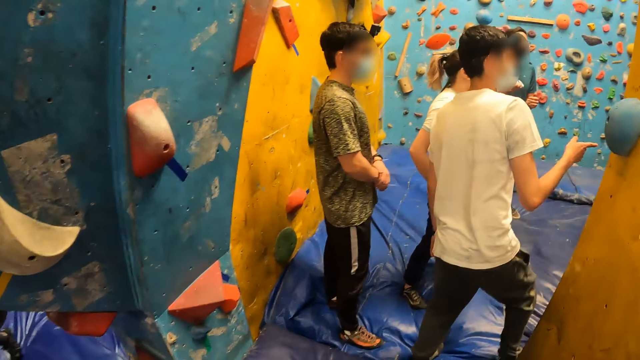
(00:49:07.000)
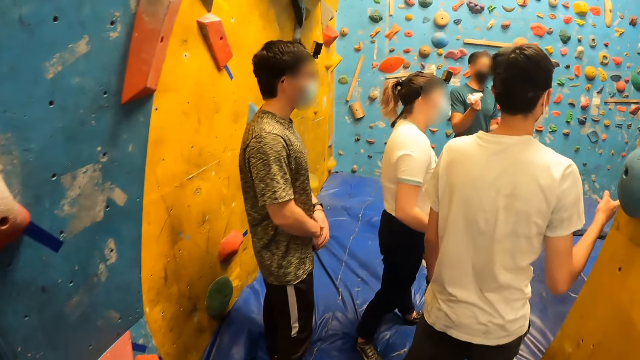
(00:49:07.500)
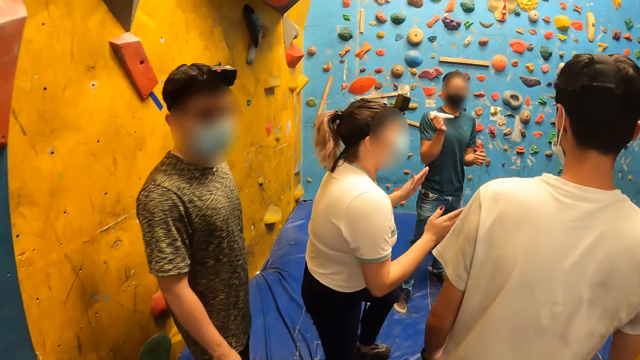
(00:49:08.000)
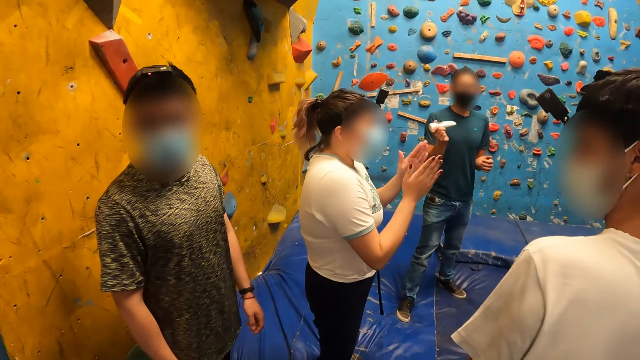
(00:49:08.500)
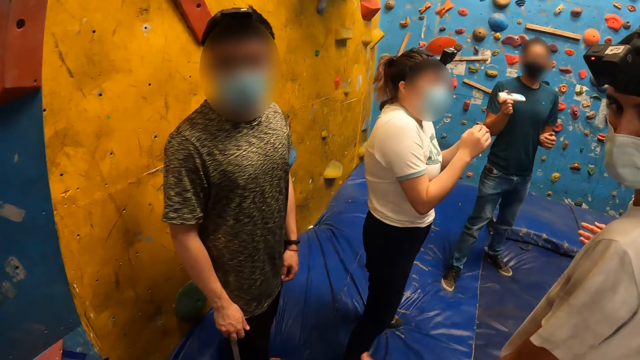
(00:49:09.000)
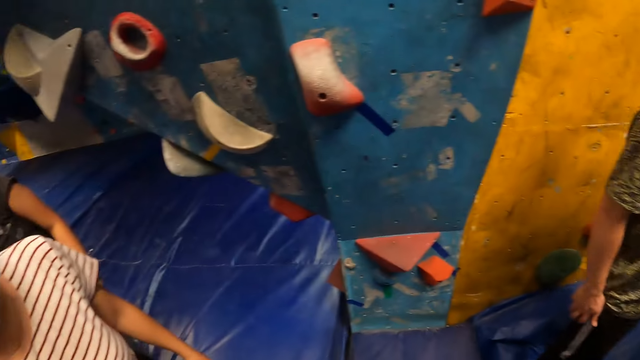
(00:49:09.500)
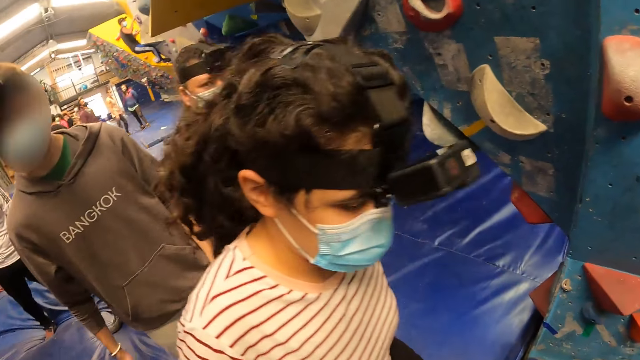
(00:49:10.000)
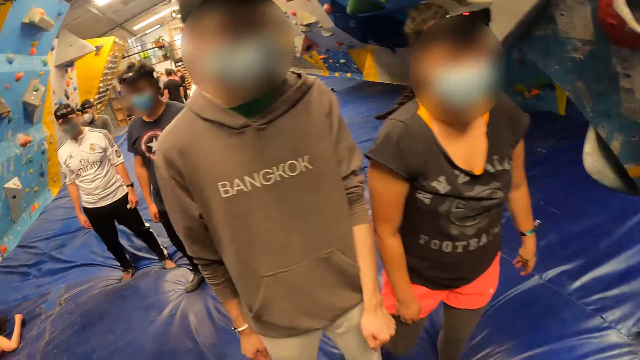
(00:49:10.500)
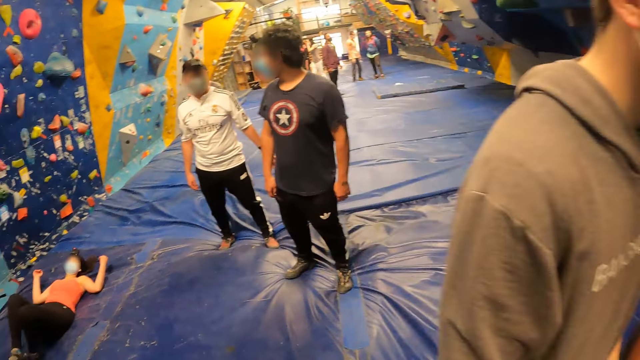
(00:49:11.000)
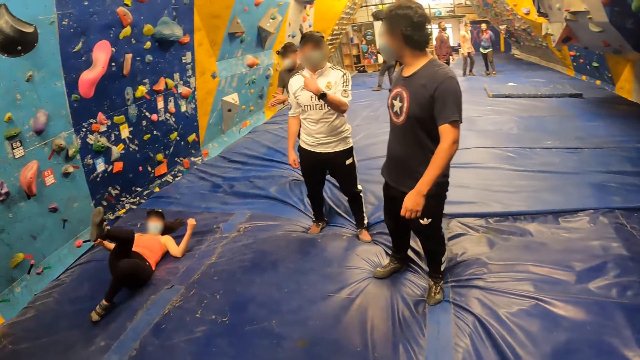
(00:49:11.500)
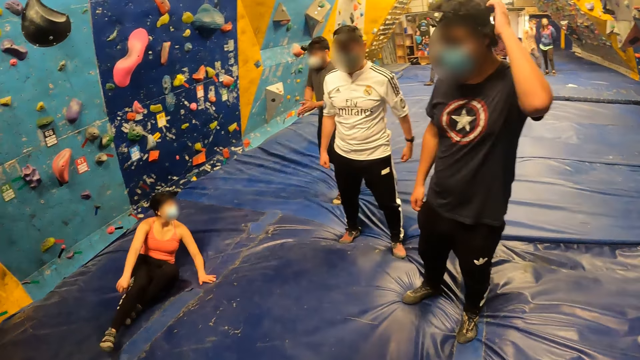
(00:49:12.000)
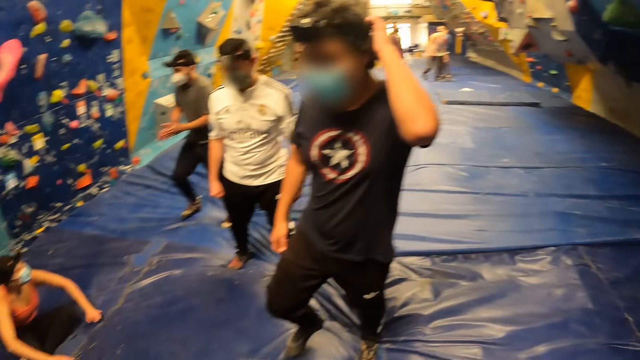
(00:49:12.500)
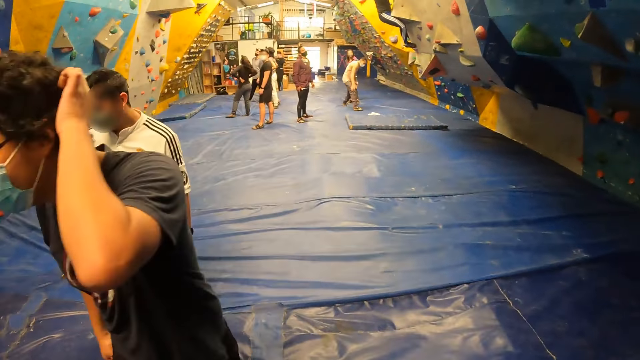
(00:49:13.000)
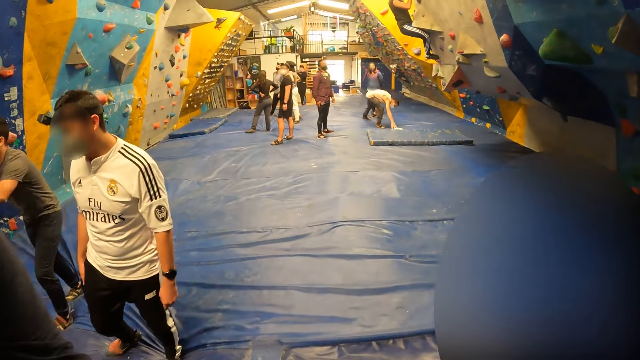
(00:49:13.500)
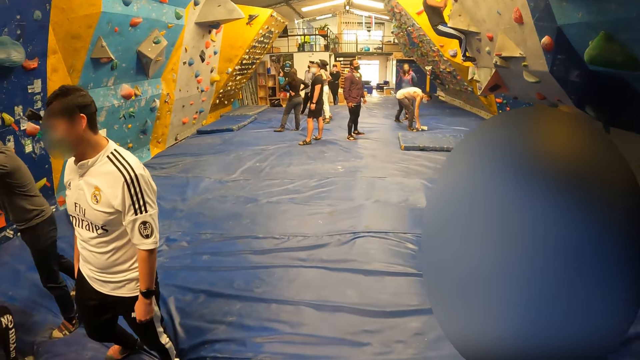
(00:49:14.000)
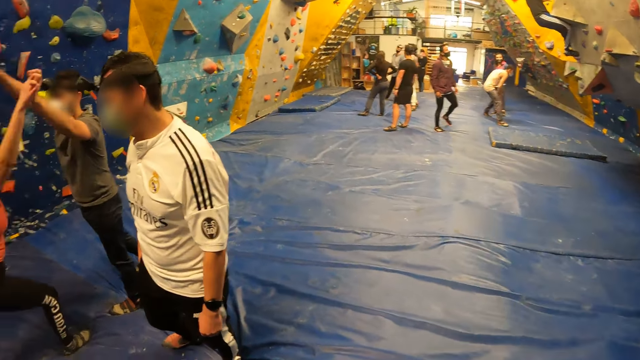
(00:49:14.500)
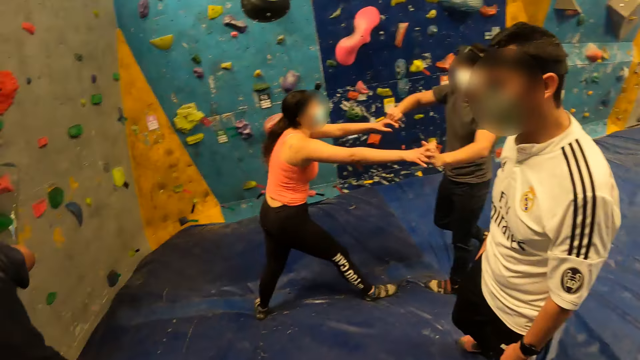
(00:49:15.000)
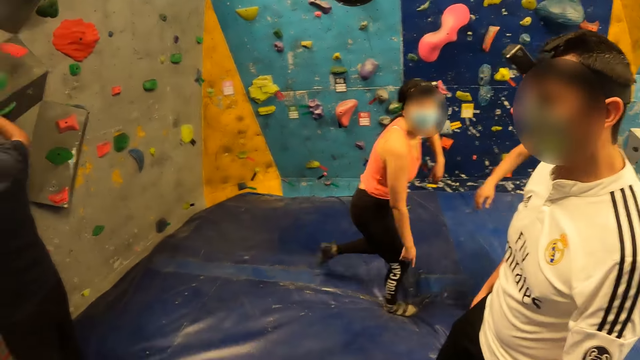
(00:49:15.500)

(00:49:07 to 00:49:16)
The camera wearer enters the arena. The woman enters into the arena. The man enters into the arena. Another woman stands up from the trampoline floor.

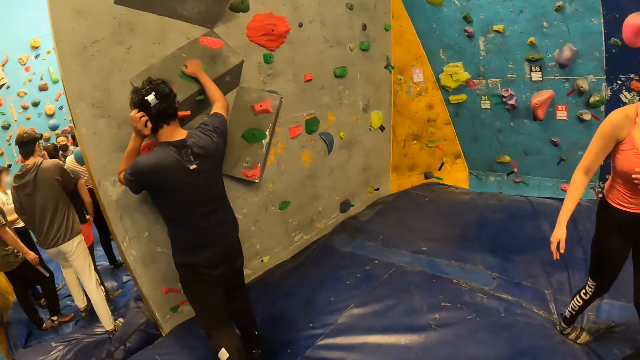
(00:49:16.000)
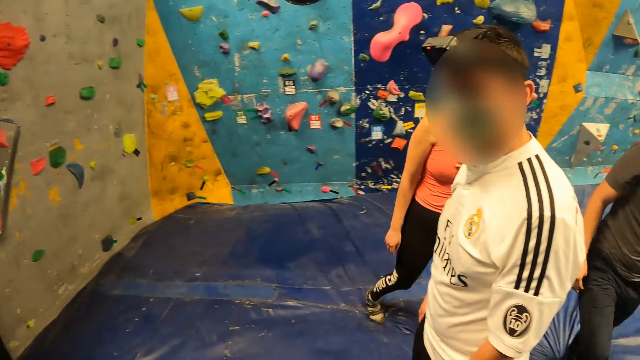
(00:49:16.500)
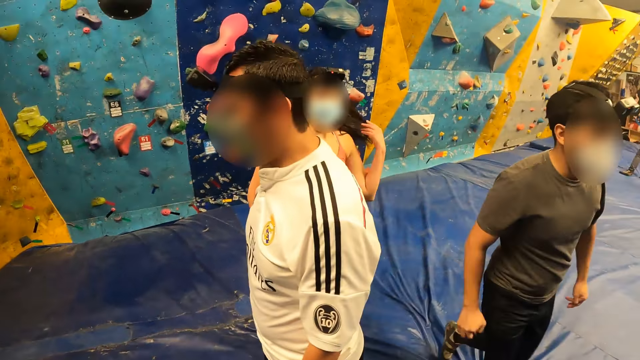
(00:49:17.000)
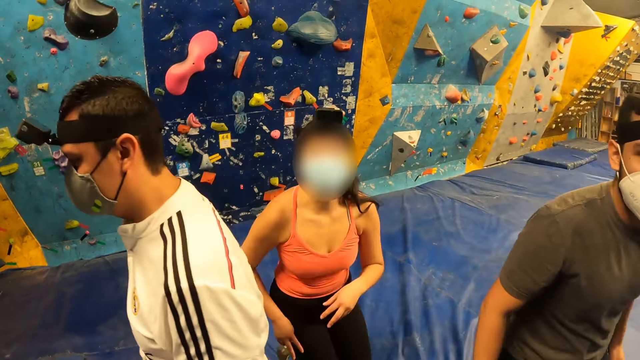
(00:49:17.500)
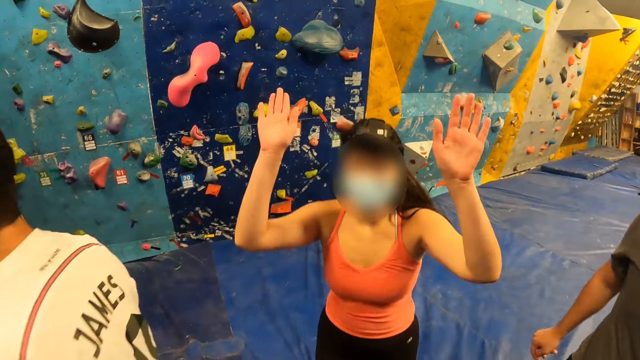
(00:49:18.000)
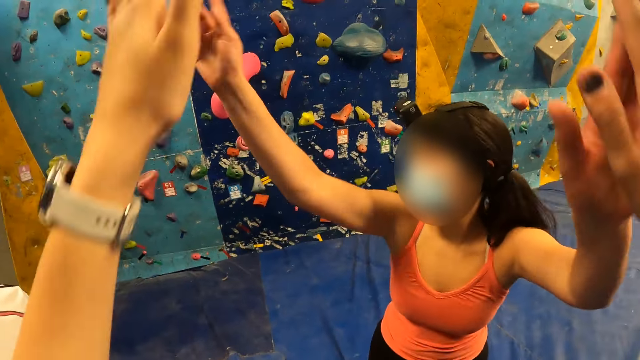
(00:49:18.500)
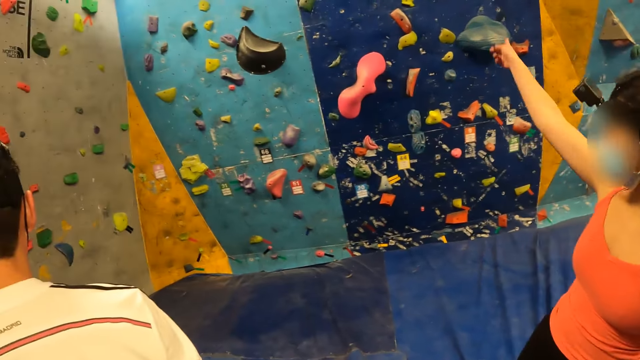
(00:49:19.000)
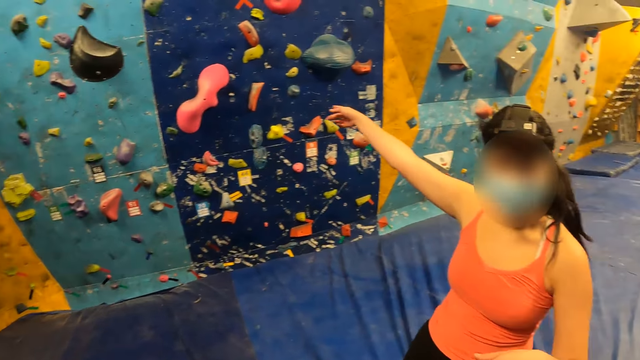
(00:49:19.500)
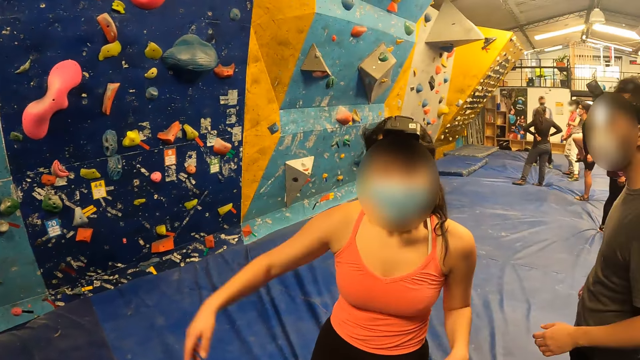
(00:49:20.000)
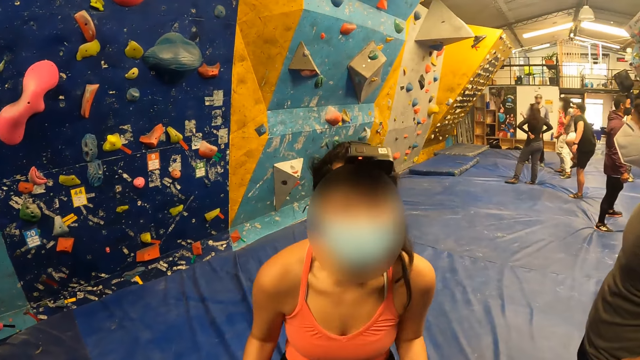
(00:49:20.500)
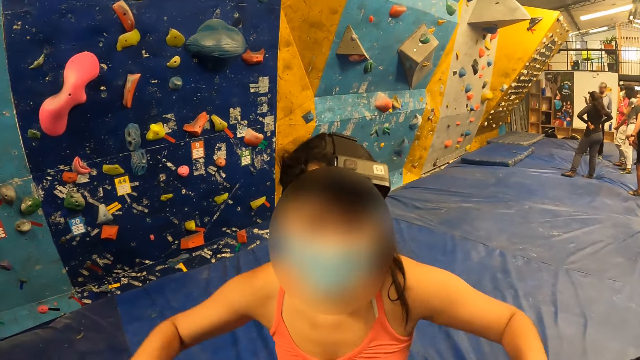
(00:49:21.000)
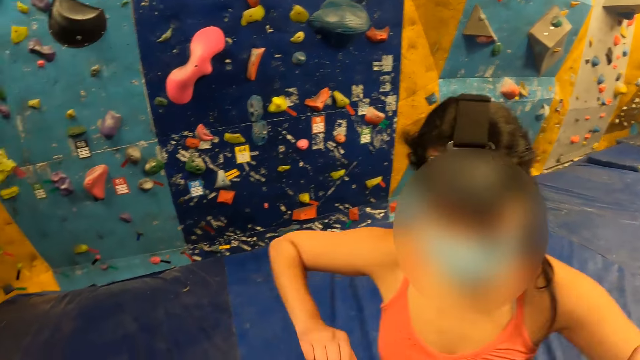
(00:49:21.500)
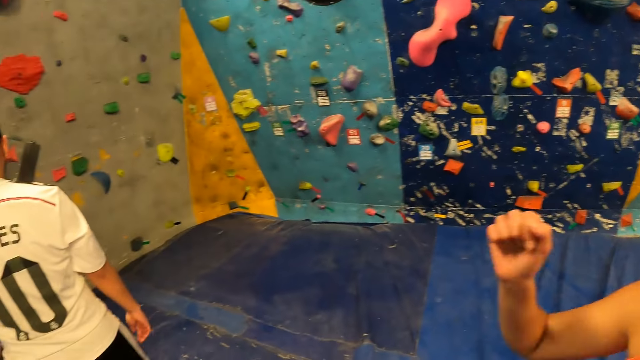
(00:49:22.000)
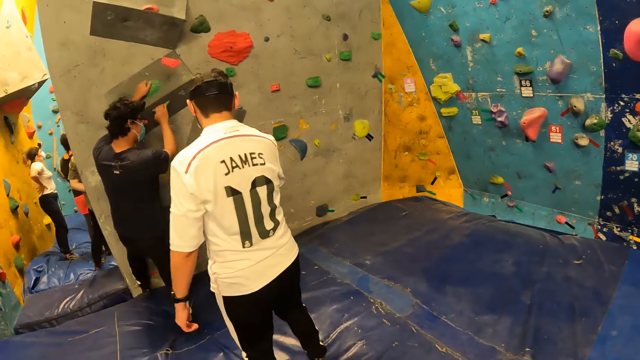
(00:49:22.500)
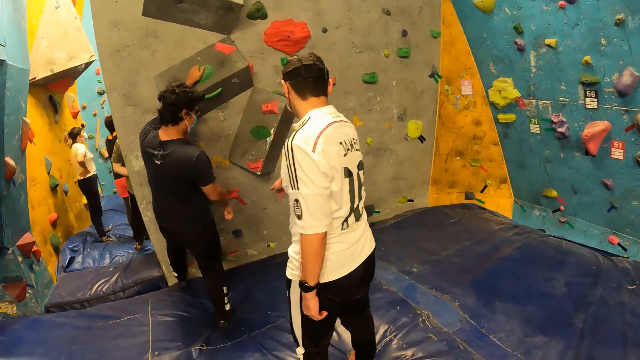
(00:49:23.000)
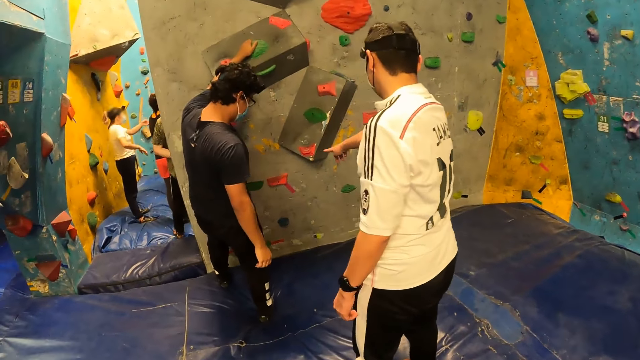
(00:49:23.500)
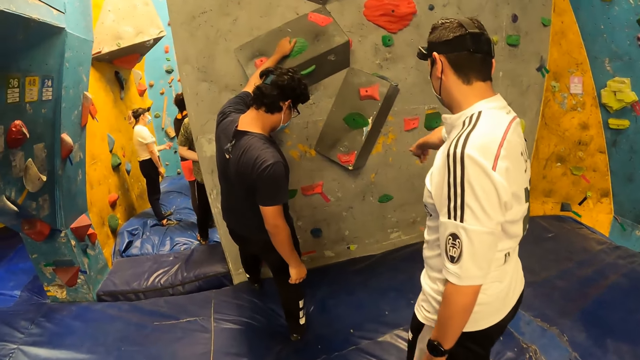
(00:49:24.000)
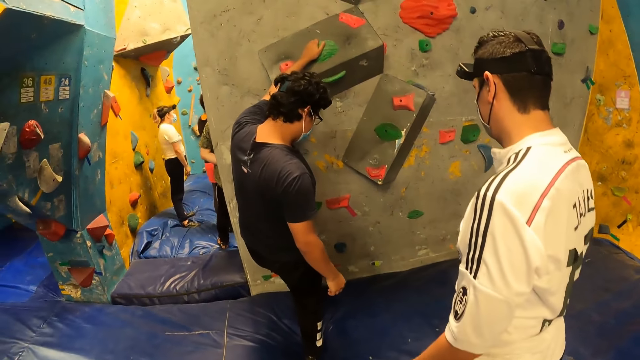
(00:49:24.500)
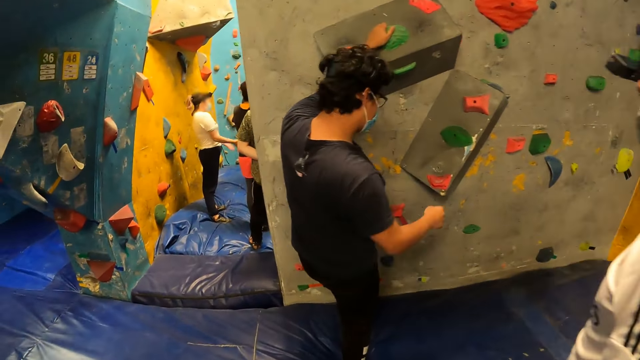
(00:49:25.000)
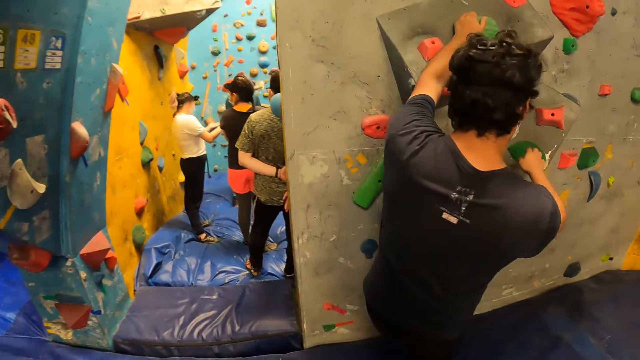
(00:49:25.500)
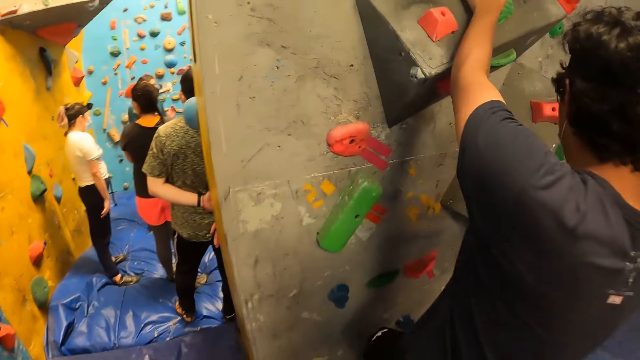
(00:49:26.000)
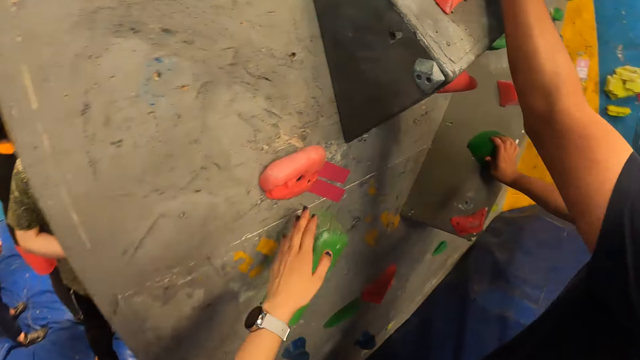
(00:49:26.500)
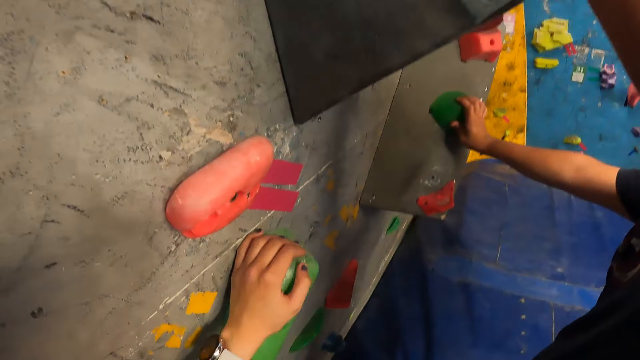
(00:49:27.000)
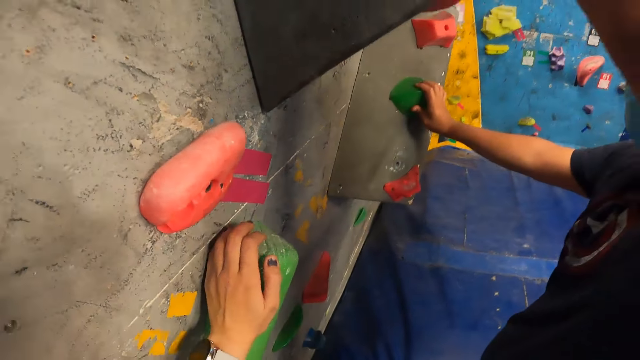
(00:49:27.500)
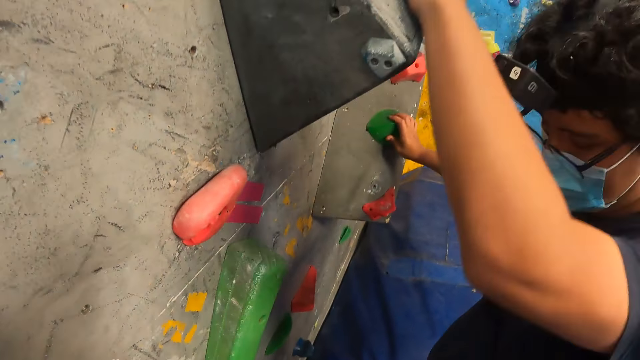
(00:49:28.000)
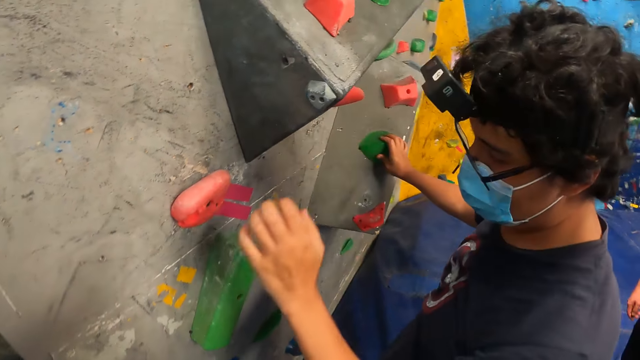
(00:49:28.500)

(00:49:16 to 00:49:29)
The camera wearer shakes hands with a woman. She gets a high-five from the woman. The woman points with the finger. The woman dances. The camera wearer looks around. A man grabs on attachments of the bouldering wall with both hands. The camera wearer grabs an attachment on the bouldering wall with her left hand.
